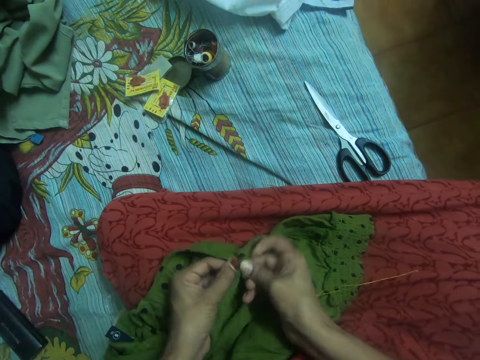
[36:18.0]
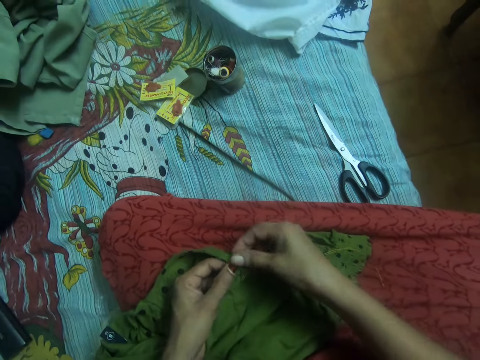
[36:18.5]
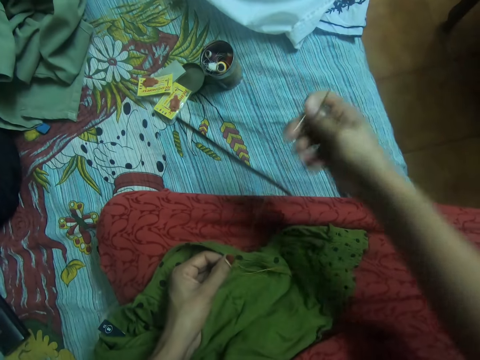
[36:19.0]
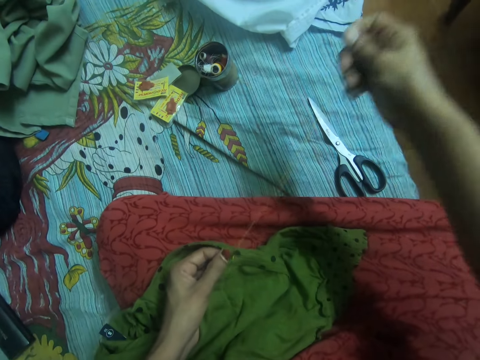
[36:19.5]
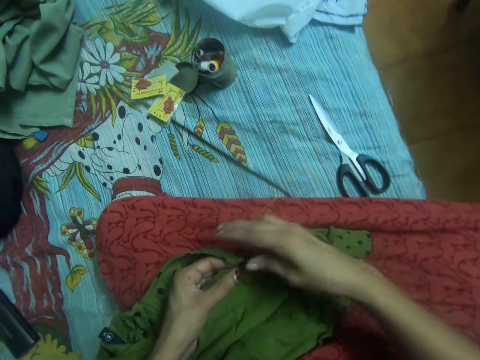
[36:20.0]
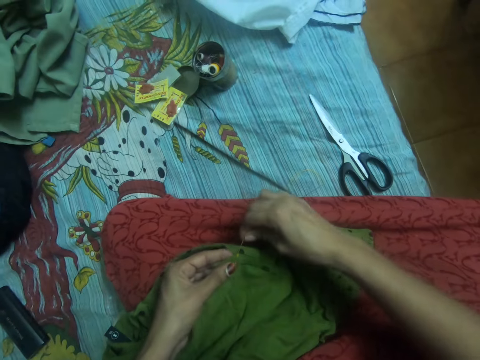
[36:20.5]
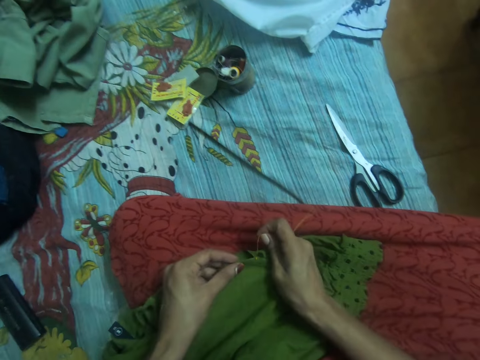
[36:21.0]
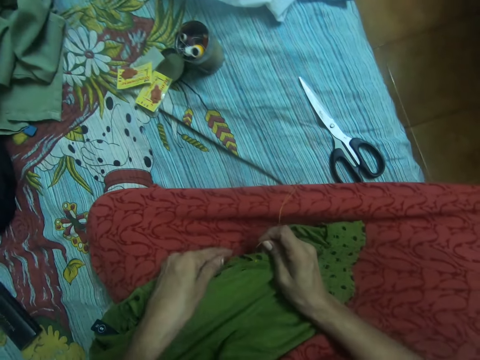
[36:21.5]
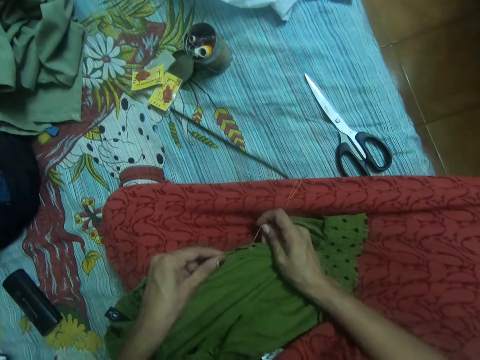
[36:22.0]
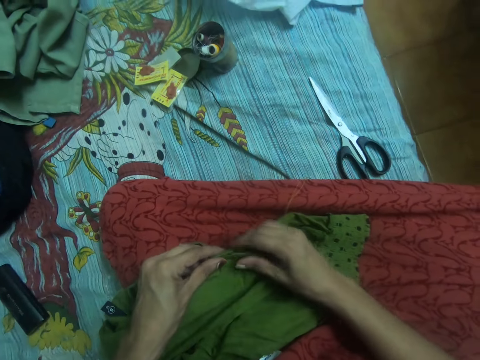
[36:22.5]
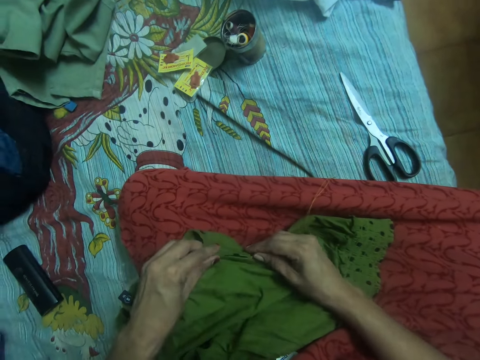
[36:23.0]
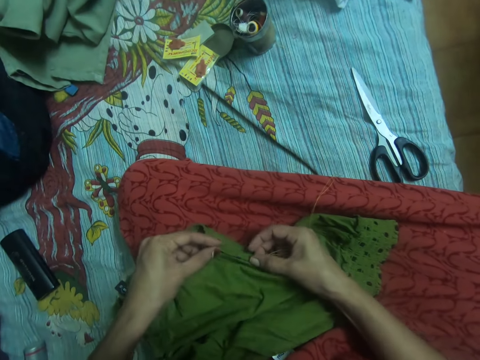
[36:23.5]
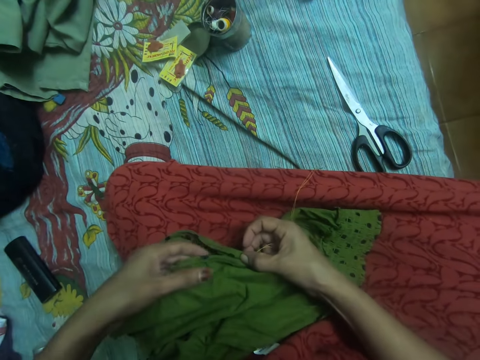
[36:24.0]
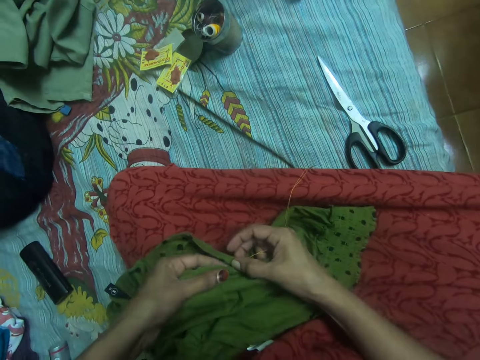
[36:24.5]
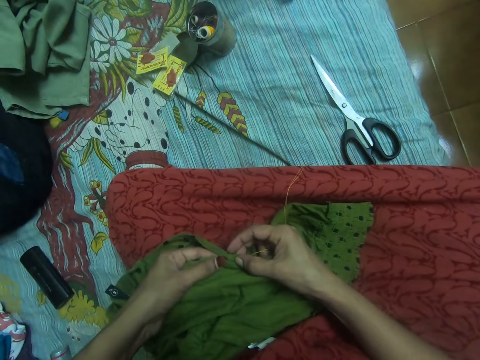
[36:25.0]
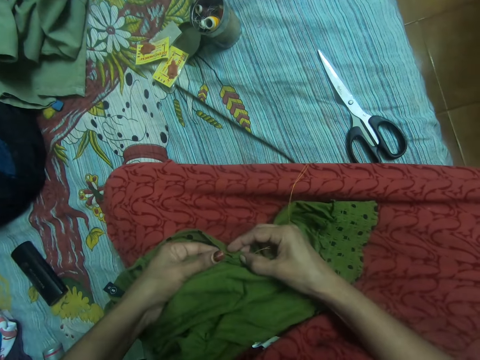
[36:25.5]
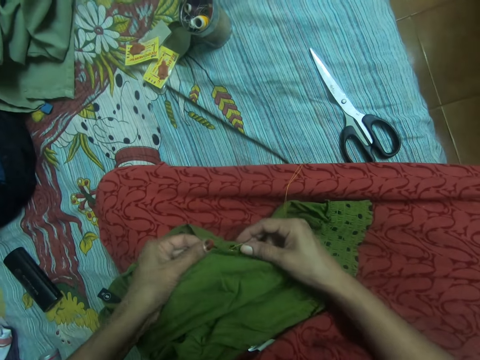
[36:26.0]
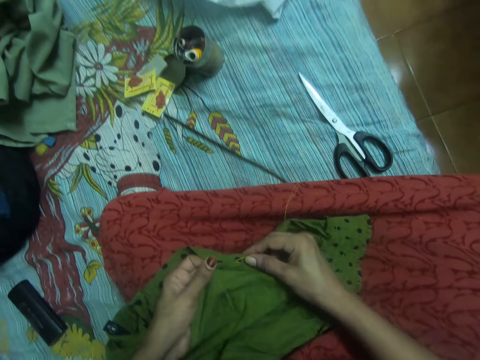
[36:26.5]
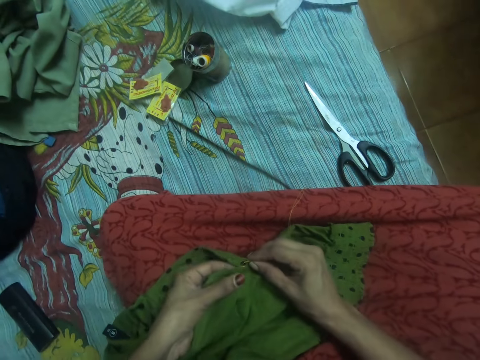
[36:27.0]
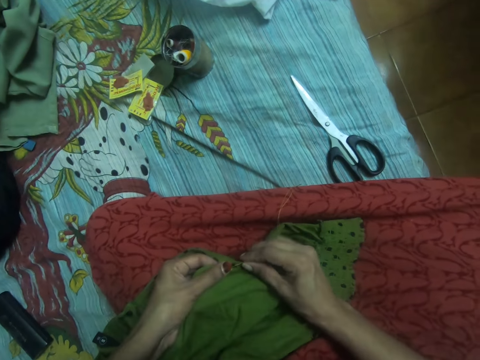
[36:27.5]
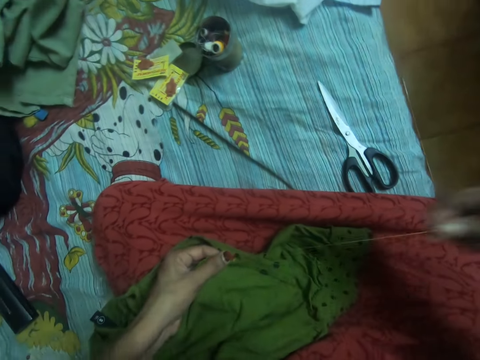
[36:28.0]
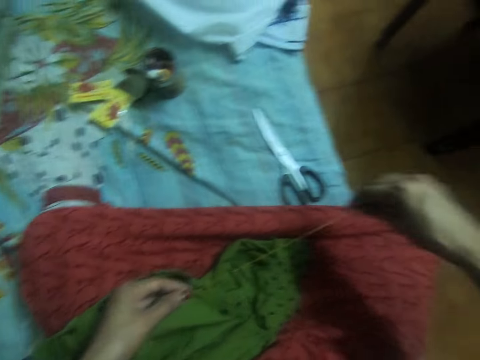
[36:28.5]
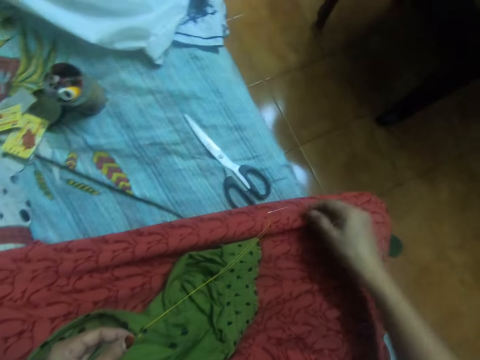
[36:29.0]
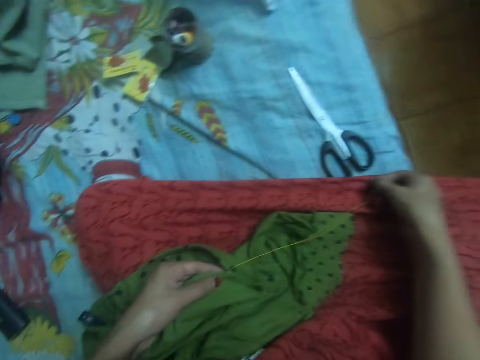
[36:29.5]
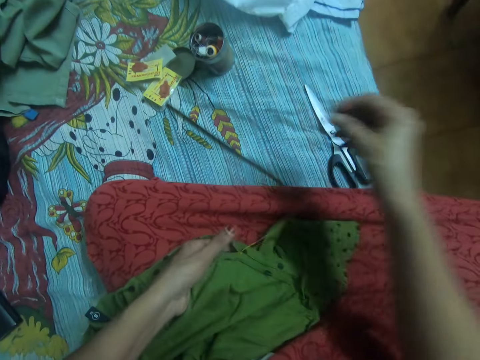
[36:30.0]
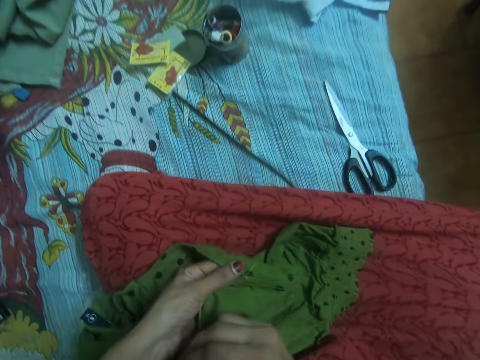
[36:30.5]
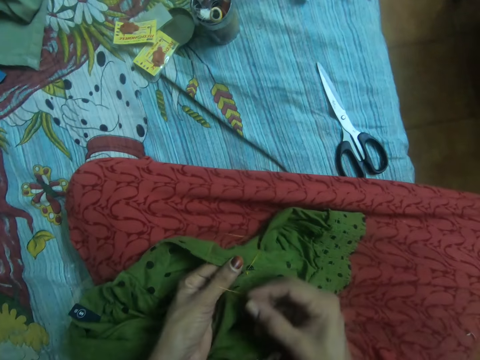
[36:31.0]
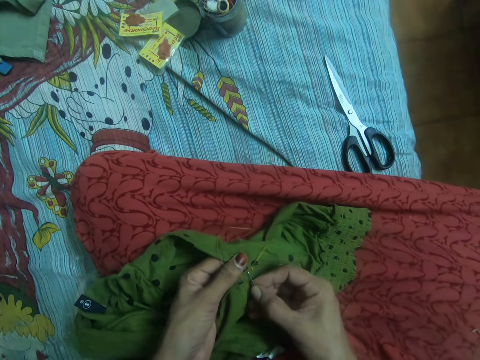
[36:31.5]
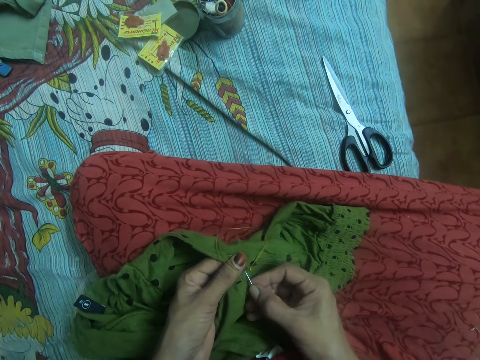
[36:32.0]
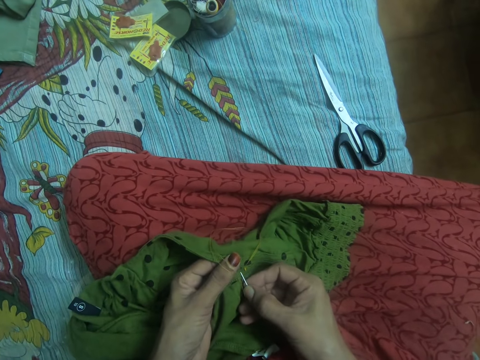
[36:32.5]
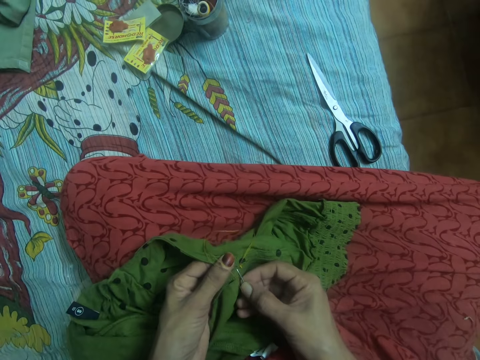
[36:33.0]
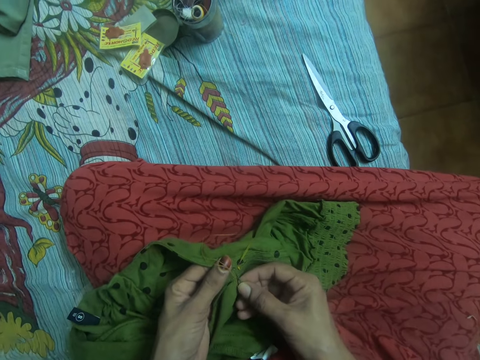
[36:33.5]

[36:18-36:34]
The camera wearer sews a cloth with a needle. She pulls out the needle with her right hand from the other side of the cloth. She drops the needle on the bed. She tightens the thread in the cloth. She pulls the thread with a hand. She holds two sides of the cloth with hands. She adjusts the cloth. She straightens the thread with her right hand. She pulls the thread with a hand. She picks up the needle on her dress with her right hand. She inserts the needle in her right hand in the cloth.

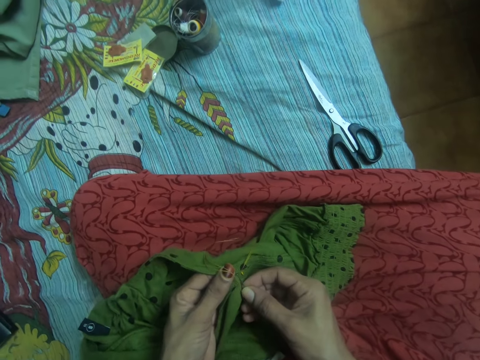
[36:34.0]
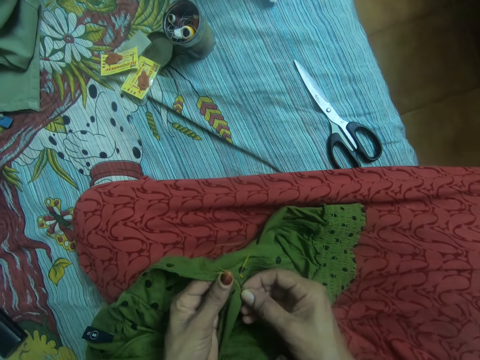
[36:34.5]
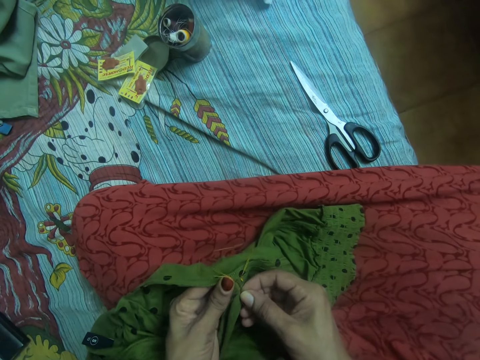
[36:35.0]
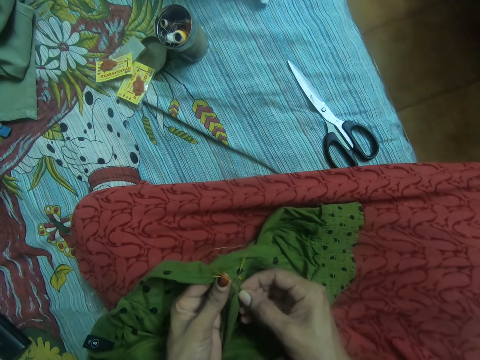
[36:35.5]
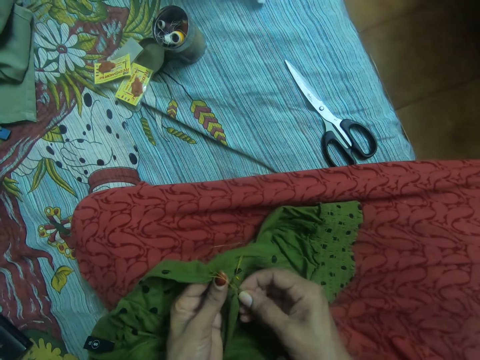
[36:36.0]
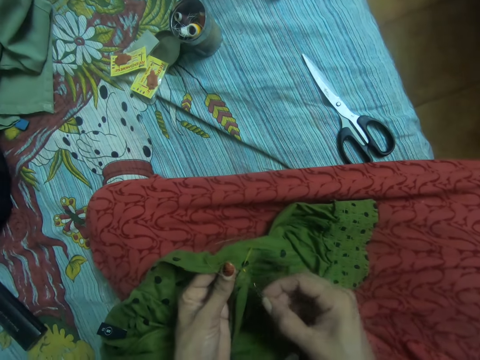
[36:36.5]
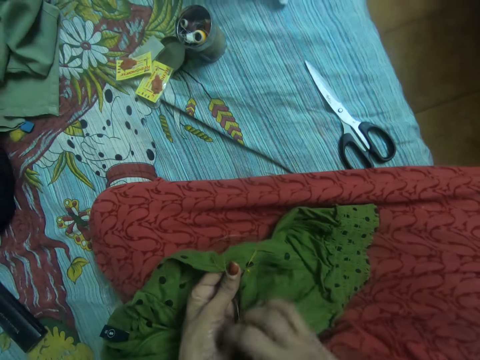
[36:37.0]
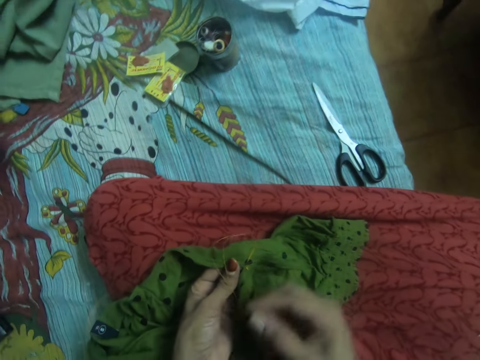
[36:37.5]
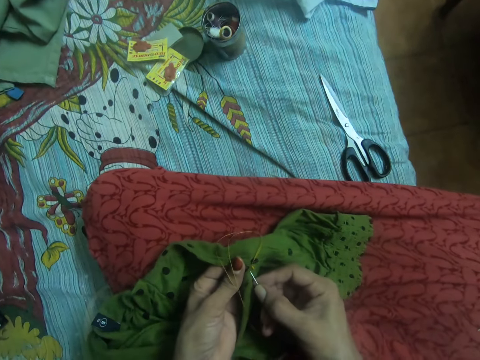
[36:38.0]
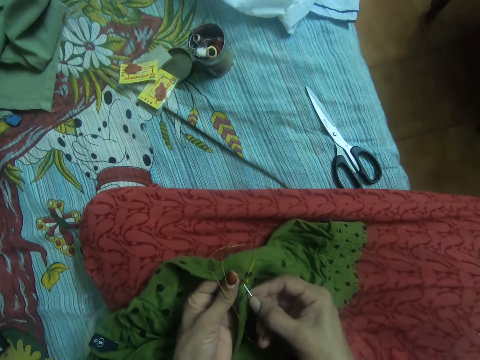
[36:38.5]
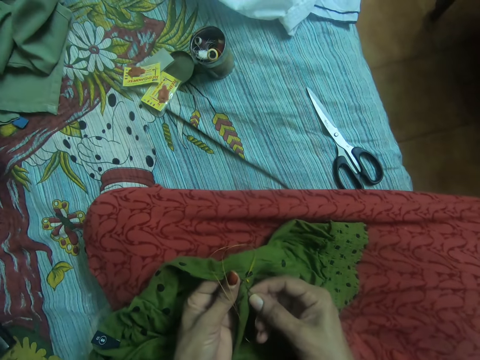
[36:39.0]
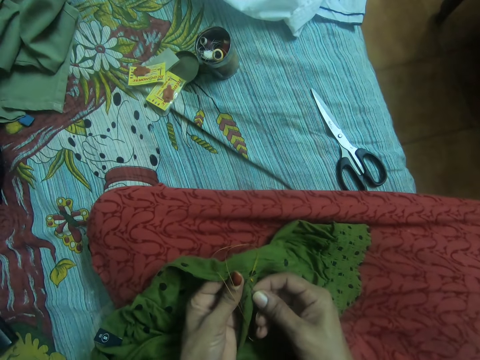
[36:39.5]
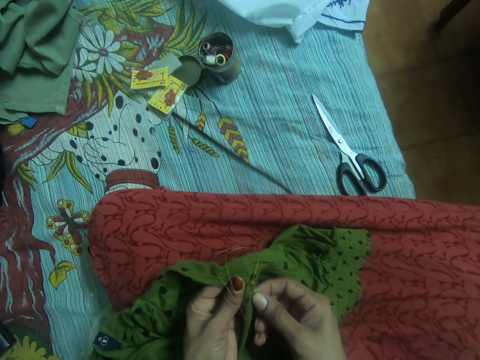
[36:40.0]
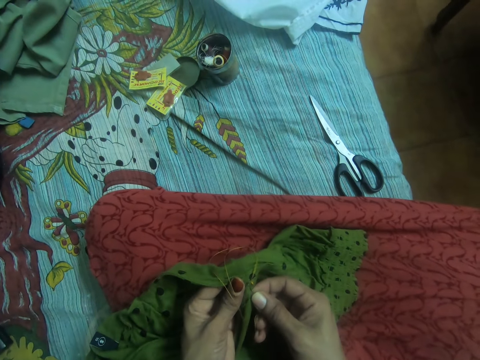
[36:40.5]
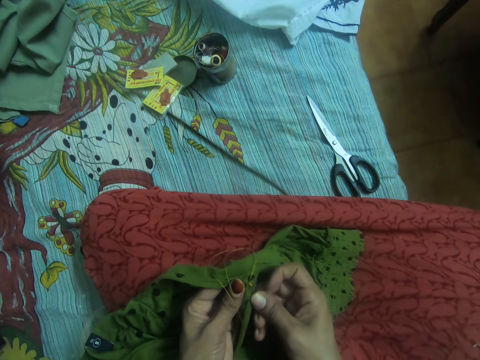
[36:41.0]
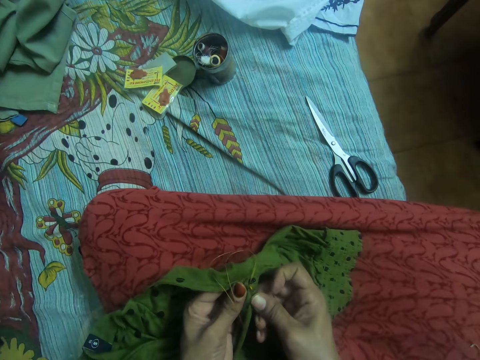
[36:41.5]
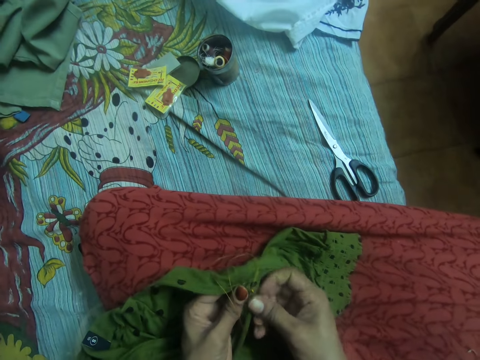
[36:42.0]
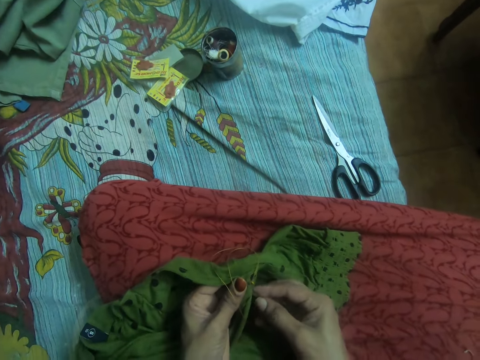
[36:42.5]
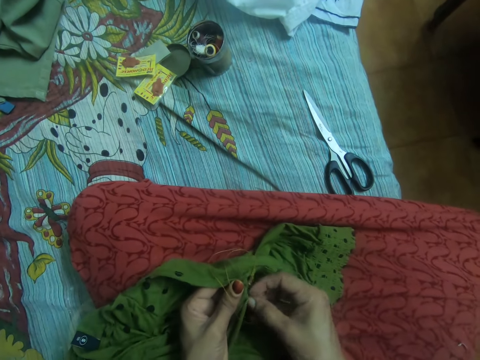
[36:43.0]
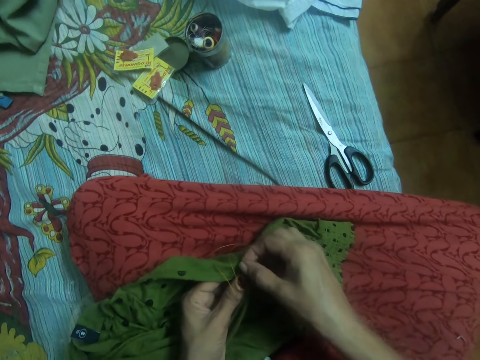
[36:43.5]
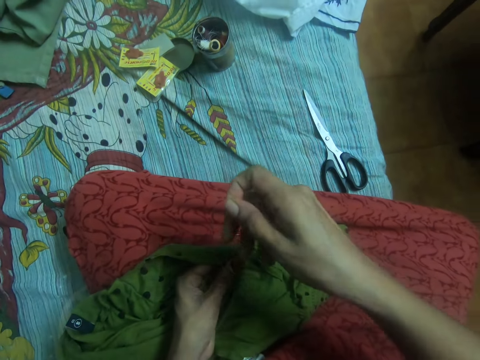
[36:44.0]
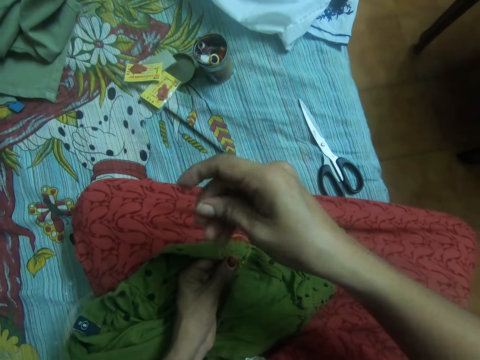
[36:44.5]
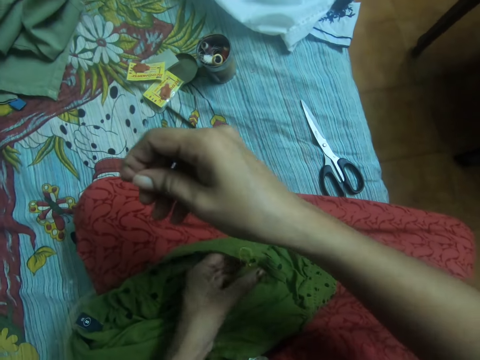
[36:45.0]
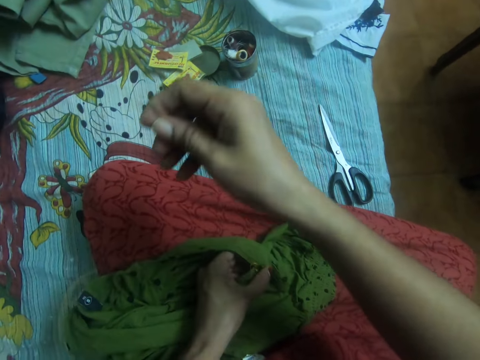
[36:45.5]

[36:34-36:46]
The camera wearer sews a cloth with a needle. She pulls out the needle with her right hand from the other side of the cloth.
